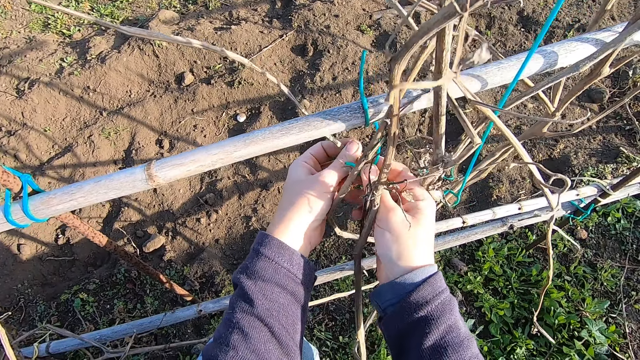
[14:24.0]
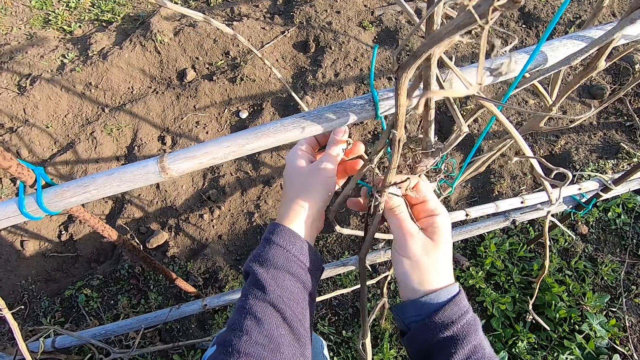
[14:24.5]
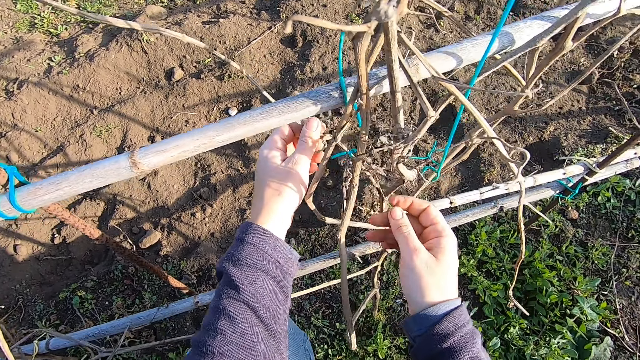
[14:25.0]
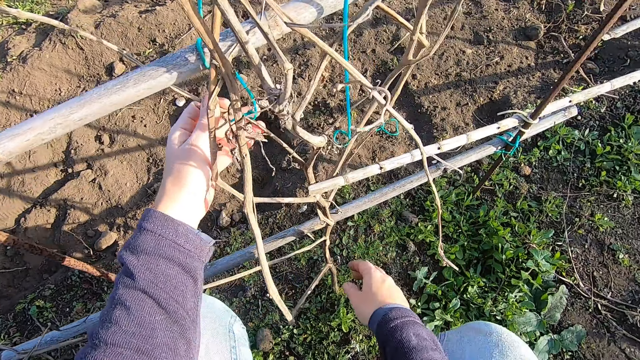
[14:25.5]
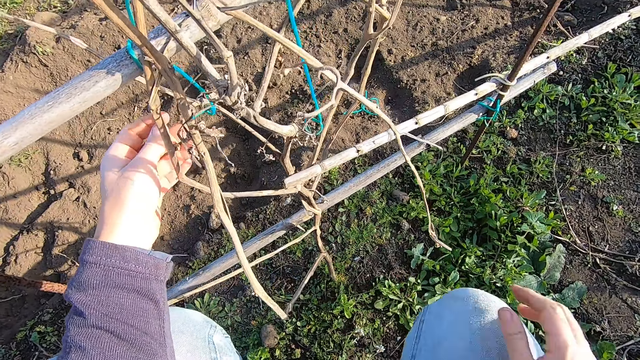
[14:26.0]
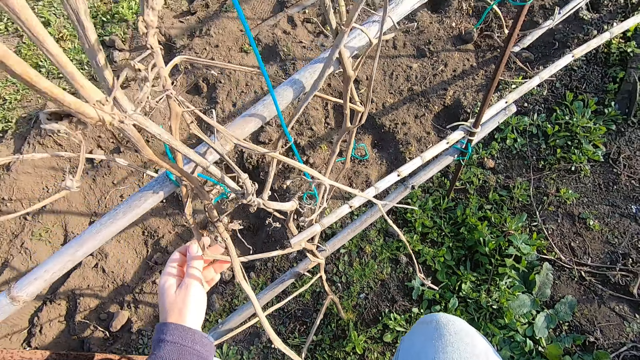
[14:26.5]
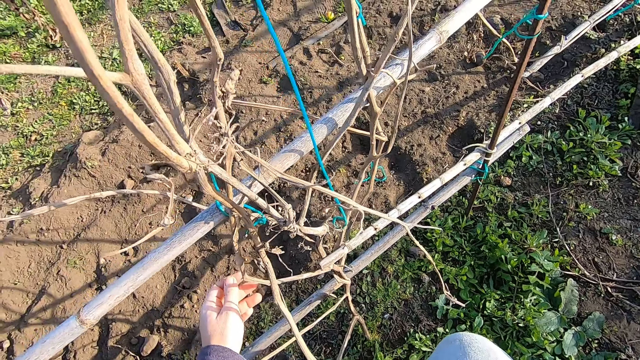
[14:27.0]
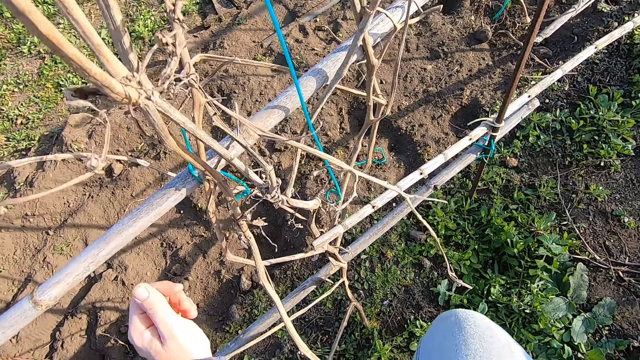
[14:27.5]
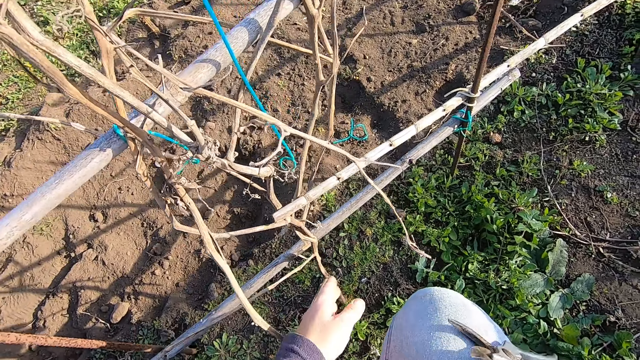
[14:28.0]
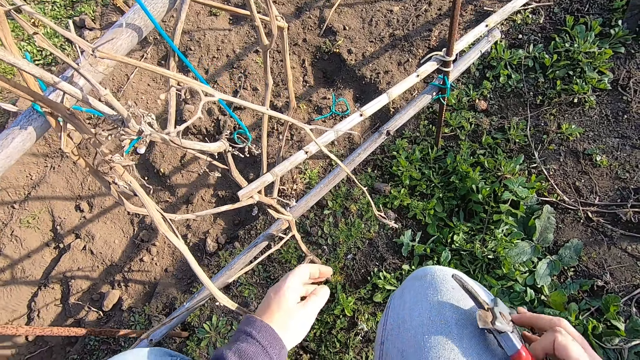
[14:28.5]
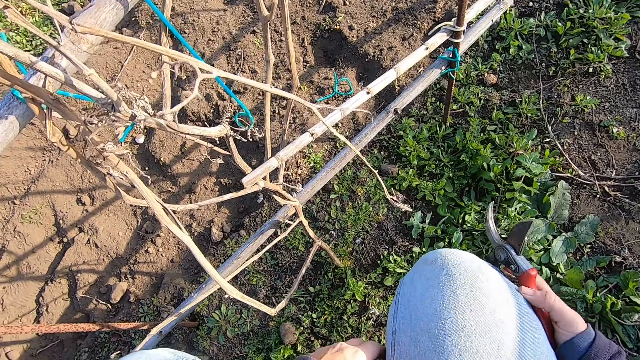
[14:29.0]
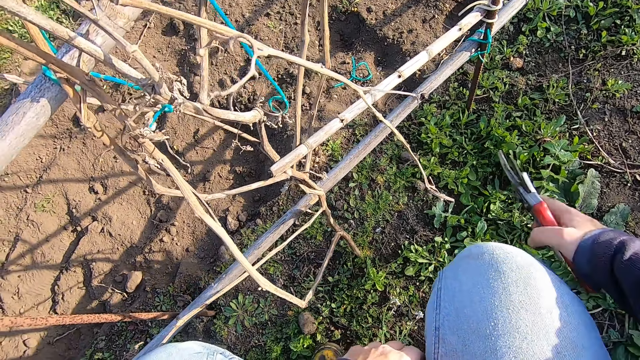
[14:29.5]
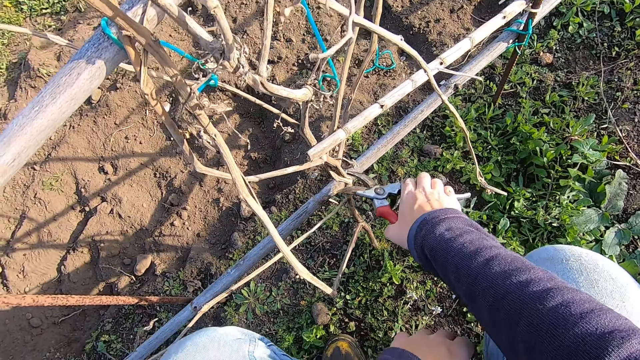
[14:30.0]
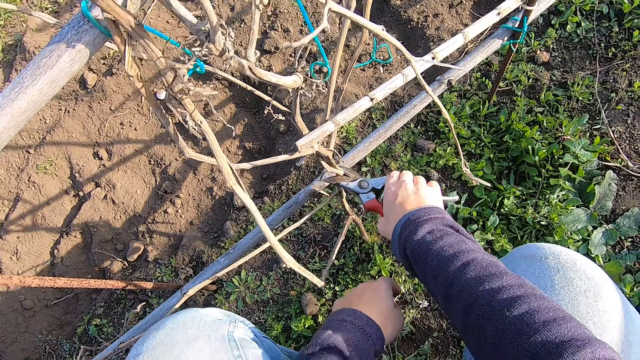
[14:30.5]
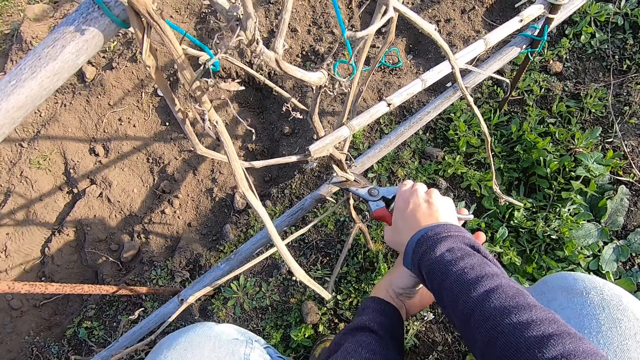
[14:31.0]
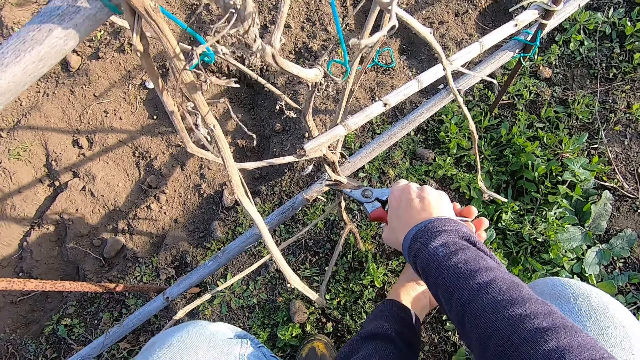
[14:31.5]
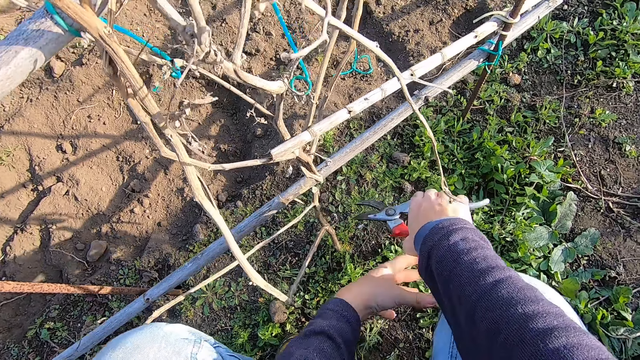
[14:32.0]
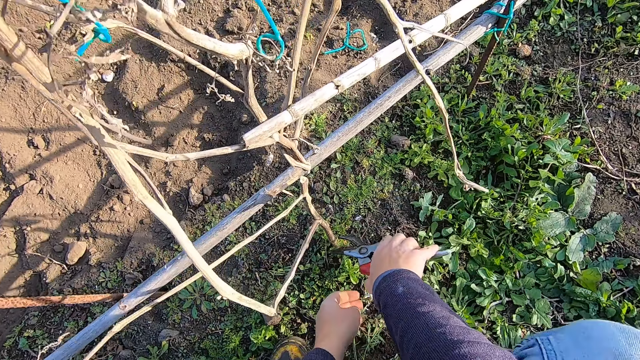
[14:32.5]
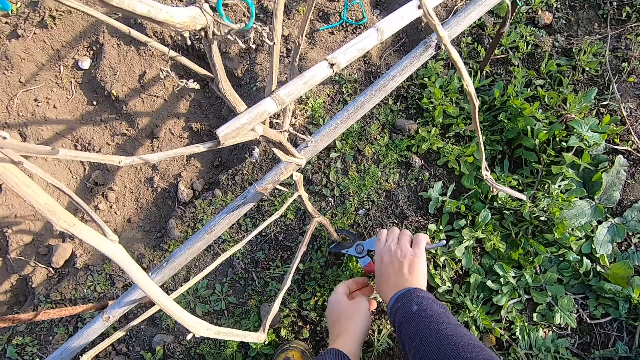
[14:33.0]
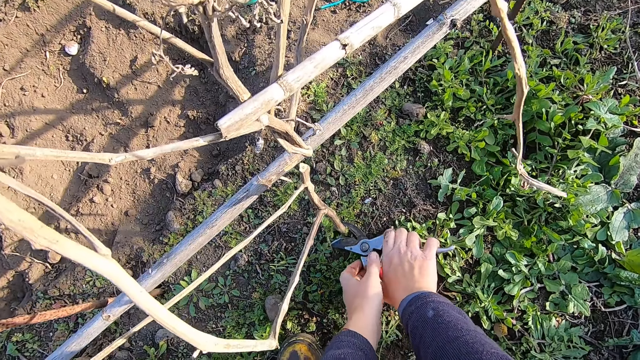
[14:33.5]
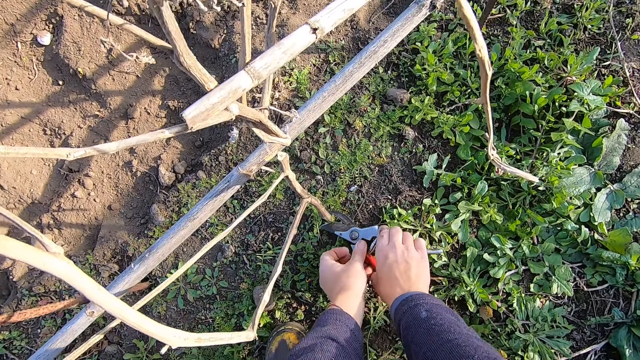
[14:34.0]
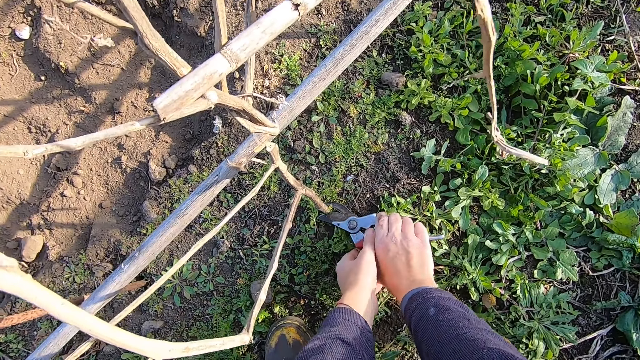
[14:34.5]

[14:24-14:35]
The camera wearer takes a cutter with the right hand. They hold secateurs. They hold the secateurs with both hands and cut the dry branch.

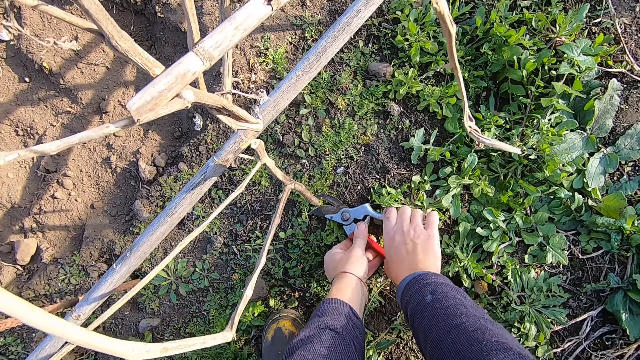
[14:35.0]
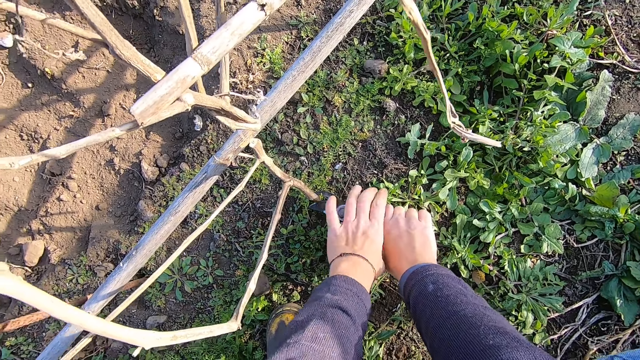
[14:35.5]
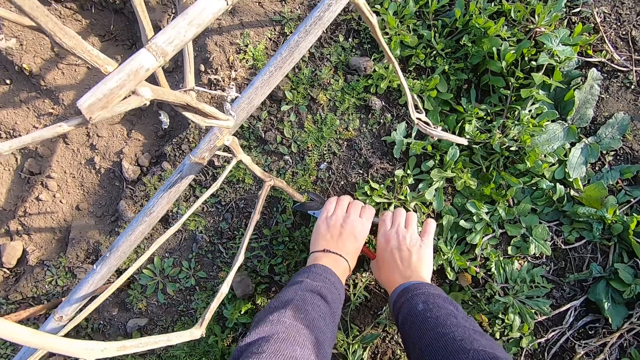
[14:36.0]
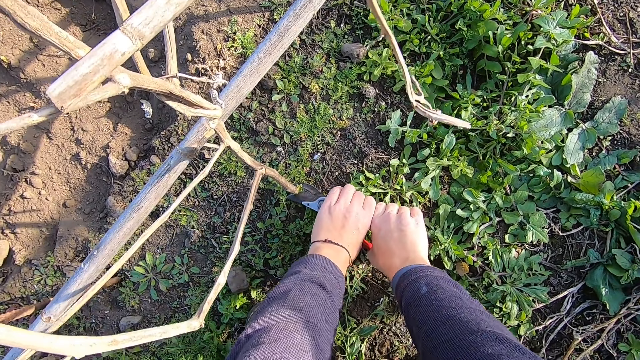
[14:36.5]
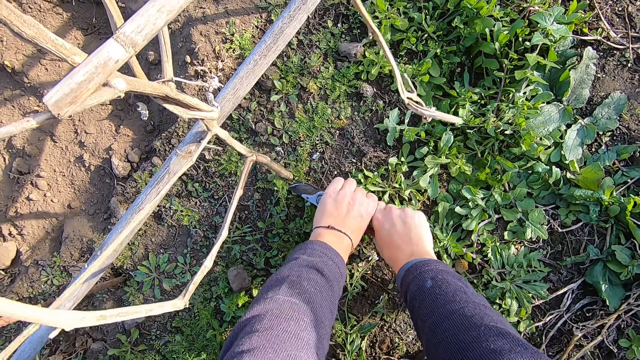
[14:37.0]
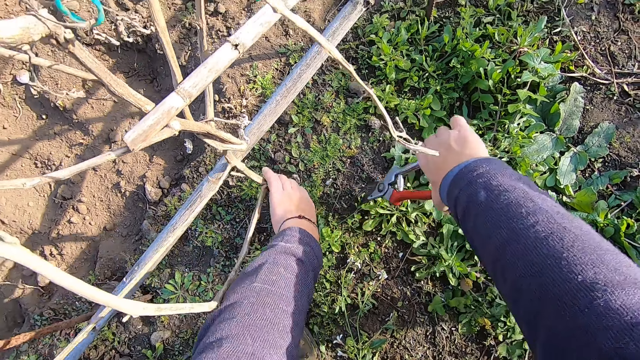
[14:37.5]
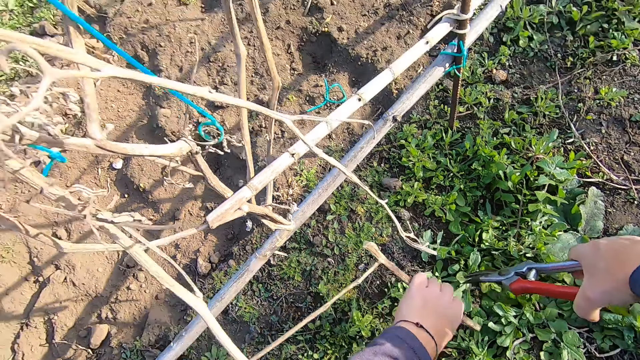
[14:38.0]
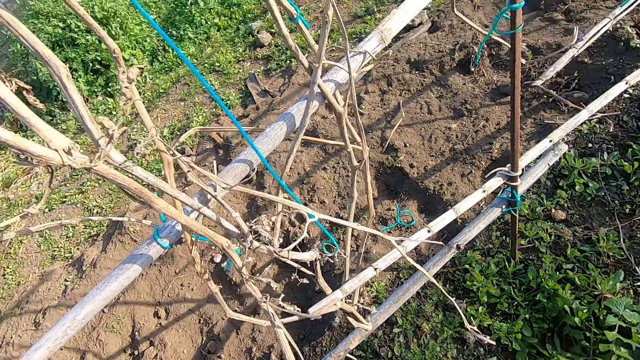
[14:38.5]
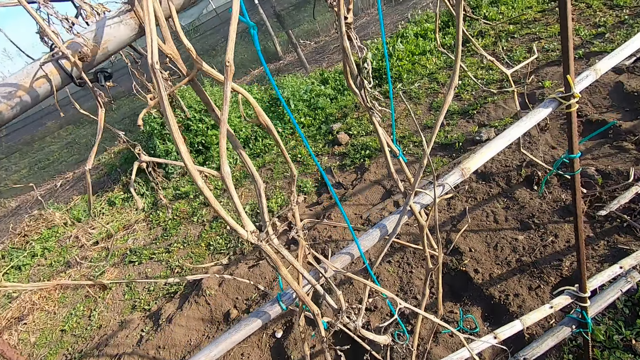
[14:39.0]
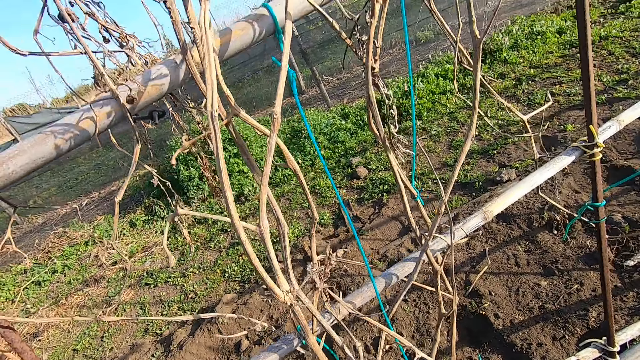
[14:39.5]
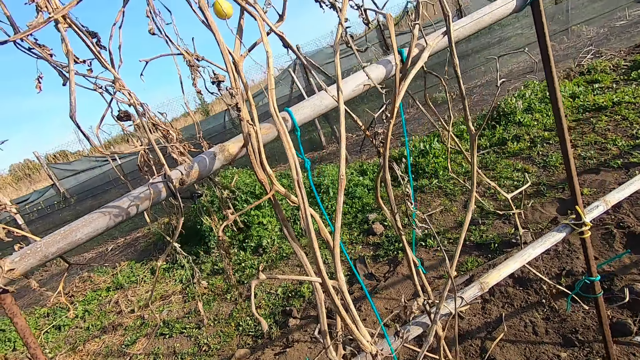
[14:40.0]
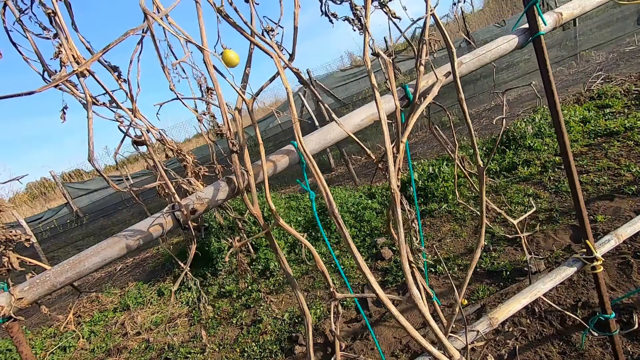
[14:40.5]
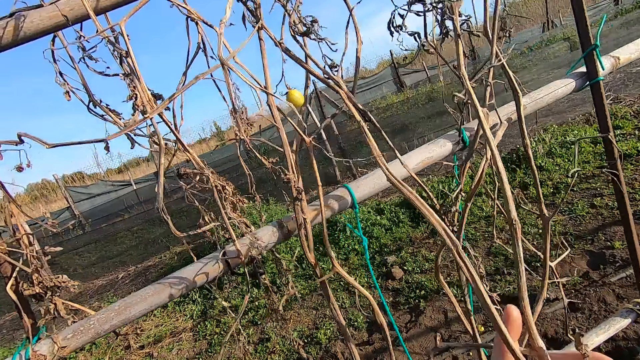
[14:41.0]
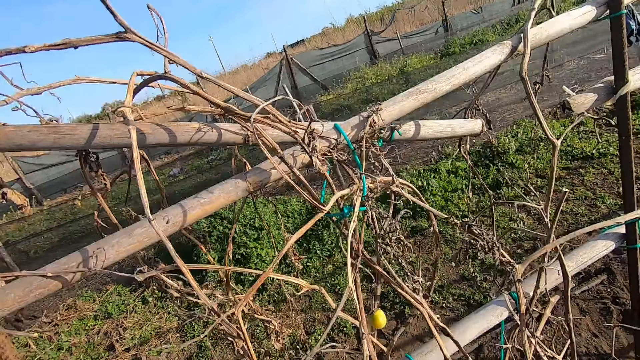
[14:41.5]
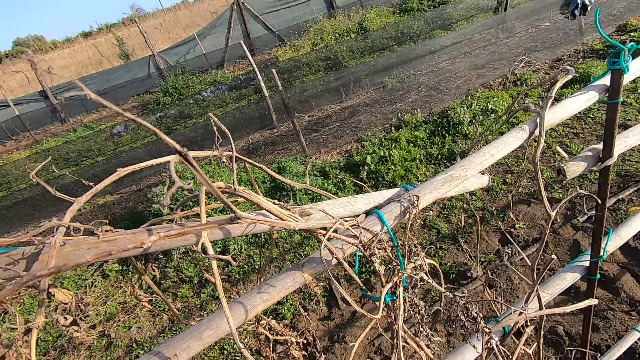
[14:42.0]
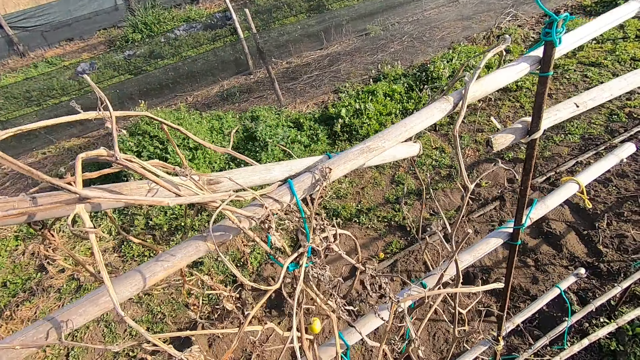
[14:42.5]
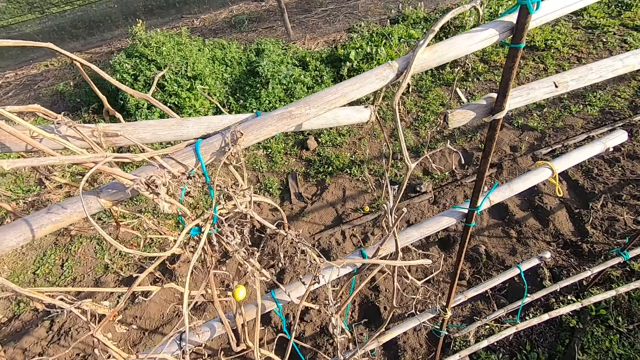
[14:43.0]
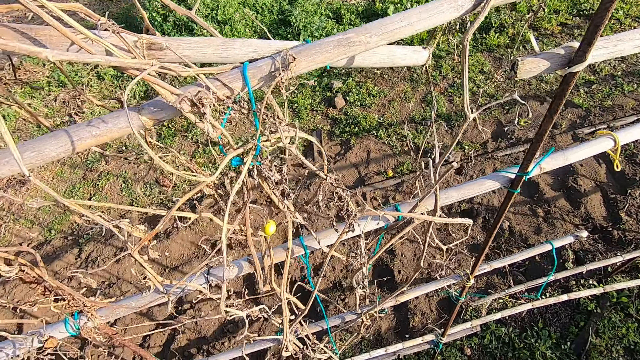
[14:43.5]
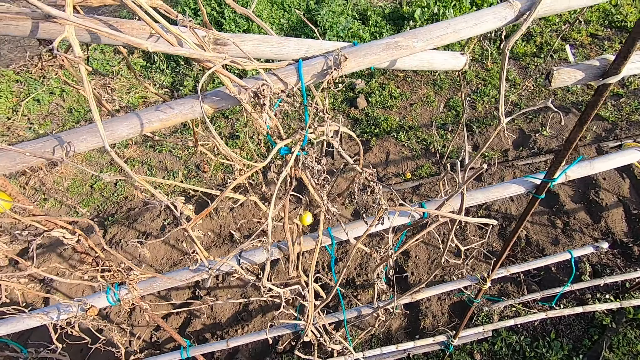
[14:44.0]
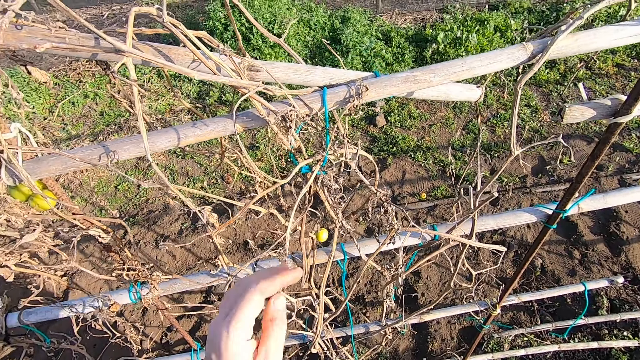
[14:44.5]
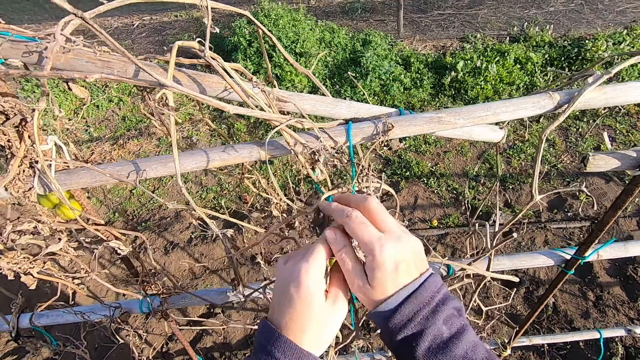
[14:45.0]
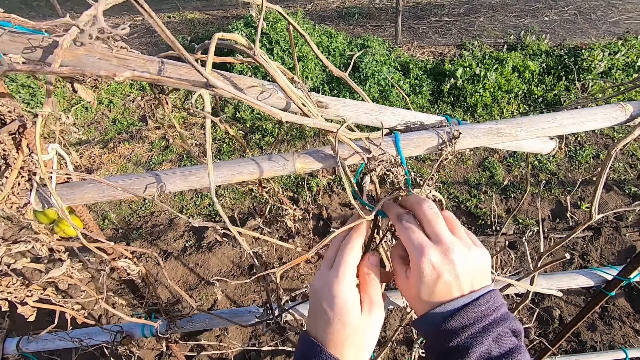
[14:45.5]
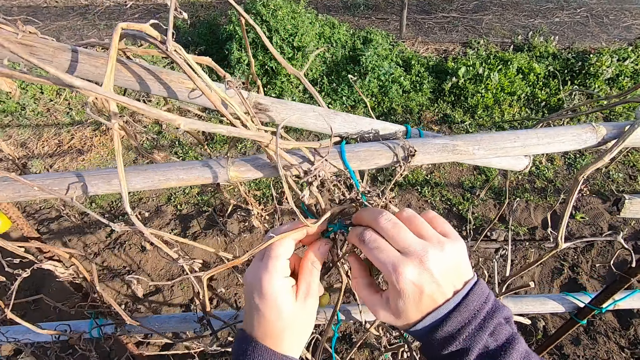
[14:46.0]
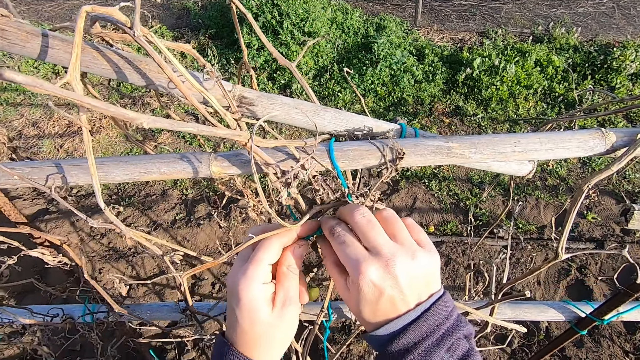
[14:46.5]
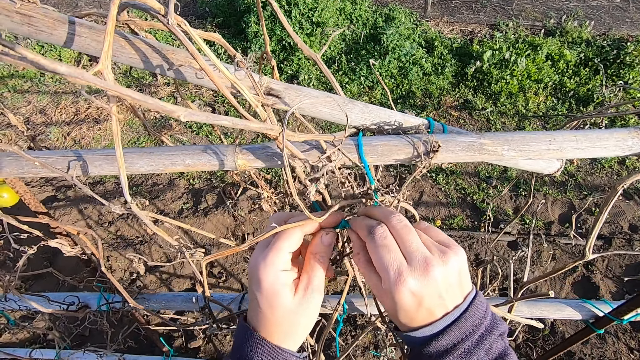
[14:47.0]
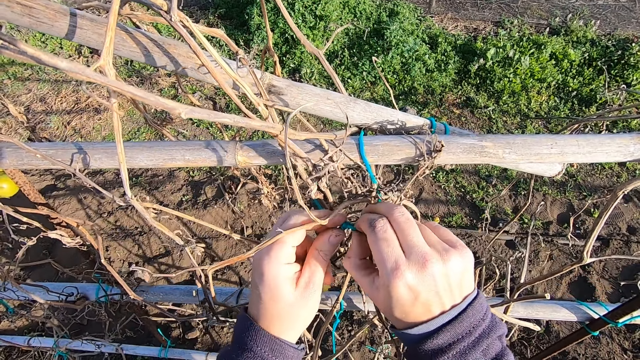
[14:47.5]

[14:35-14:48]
The camera wearer holds the secateurs with both hands. They cut the shrub with the cutter in the right hand. They pick the bottom of the shrub with the left hand. They hold the dry branch. They hold the secateurs. They put back the cutter. They stand beside the bamboo sticks. They pull the shrub with the left hand. They hold the dry branch. They loosen the rope with both hands.
